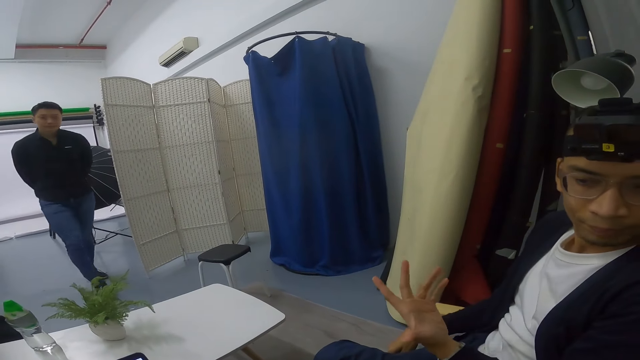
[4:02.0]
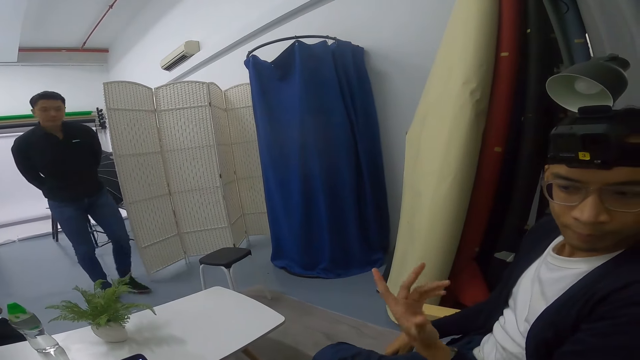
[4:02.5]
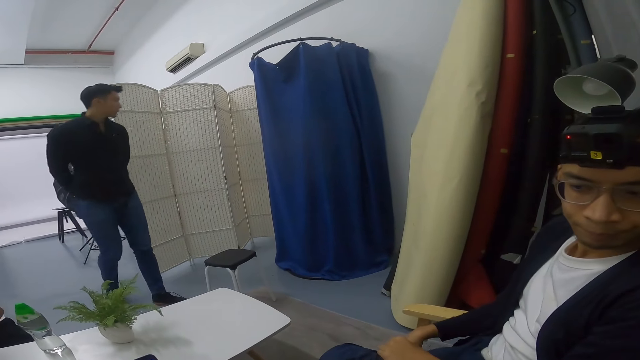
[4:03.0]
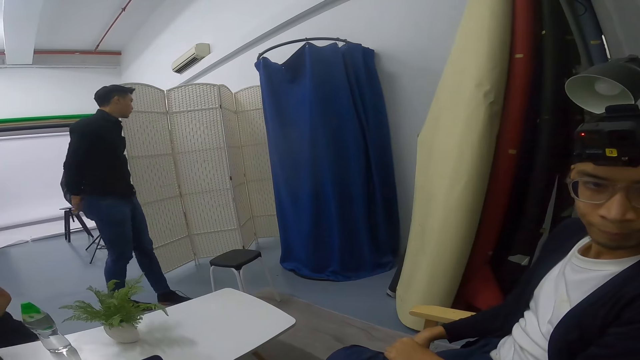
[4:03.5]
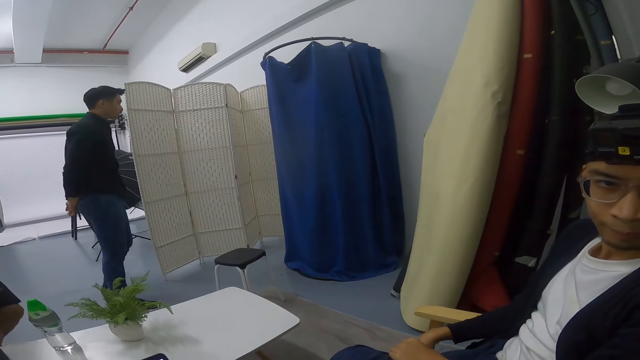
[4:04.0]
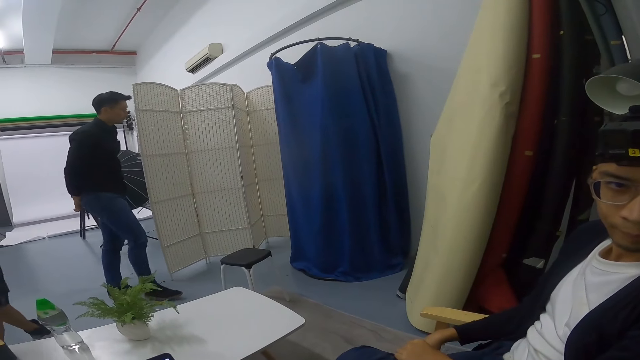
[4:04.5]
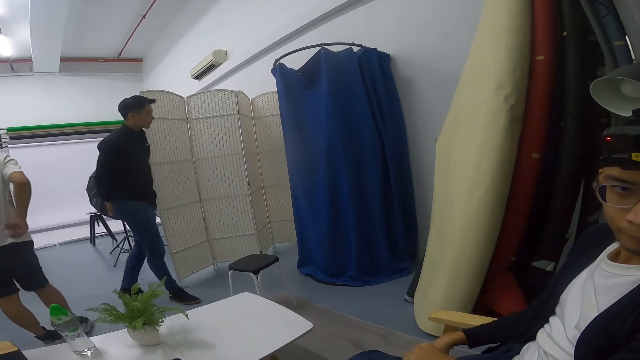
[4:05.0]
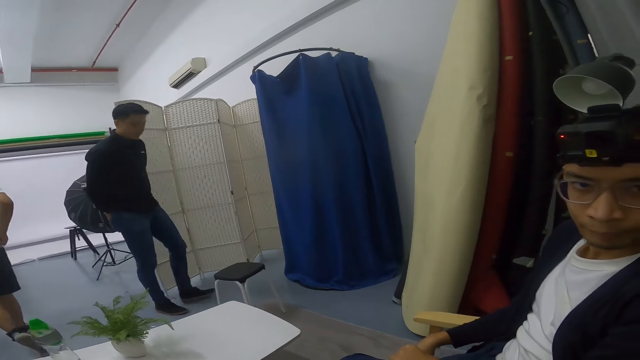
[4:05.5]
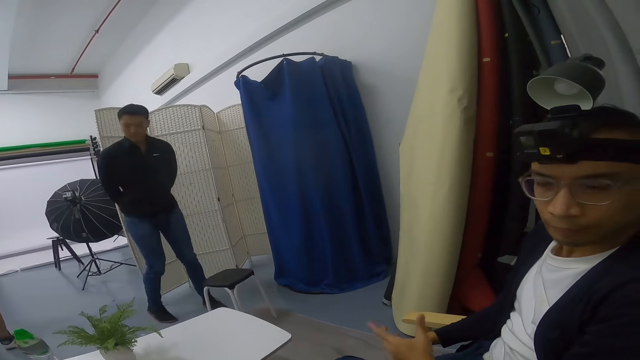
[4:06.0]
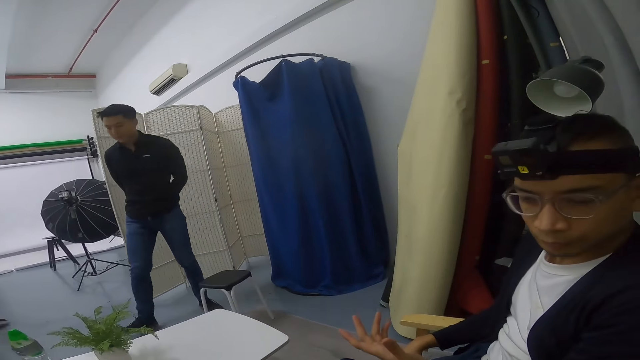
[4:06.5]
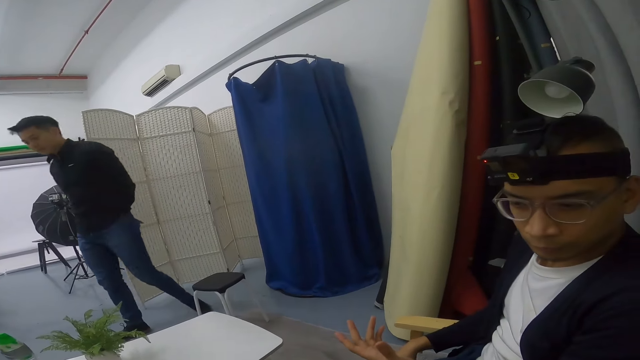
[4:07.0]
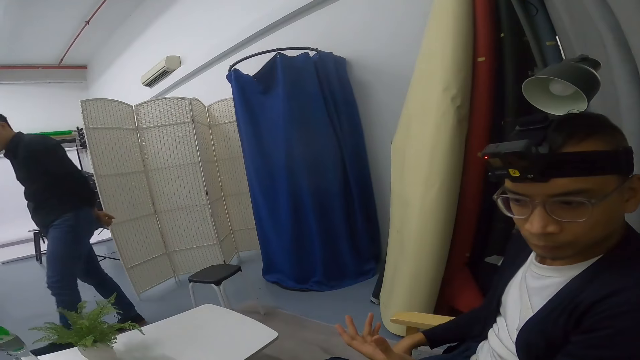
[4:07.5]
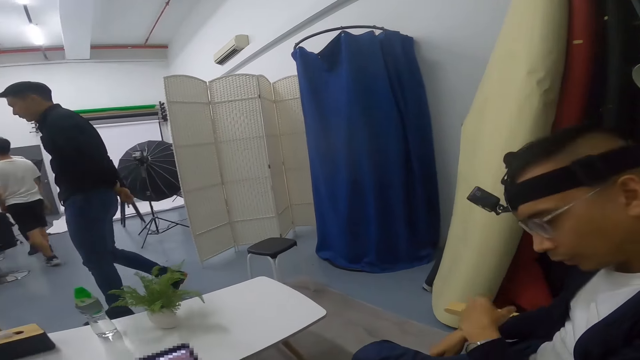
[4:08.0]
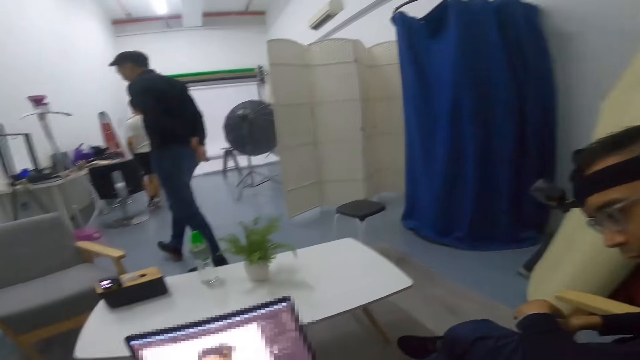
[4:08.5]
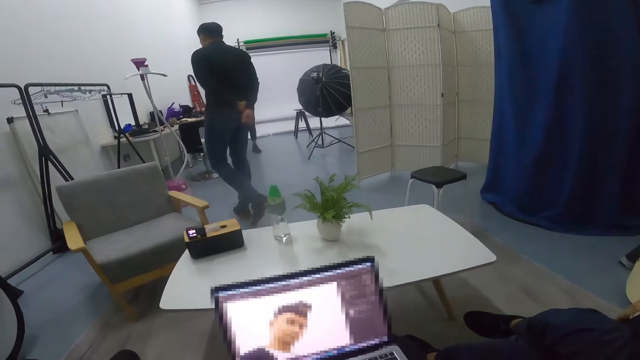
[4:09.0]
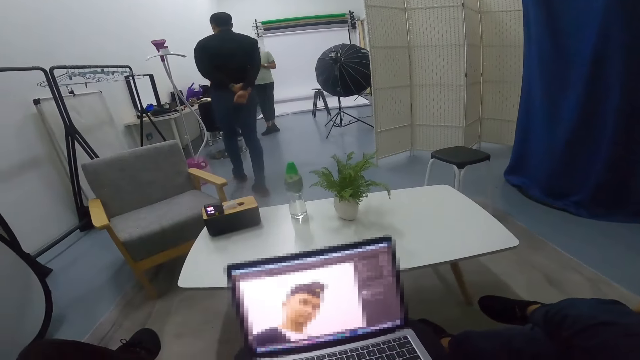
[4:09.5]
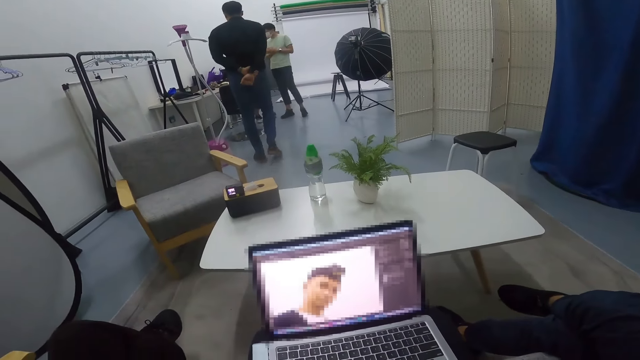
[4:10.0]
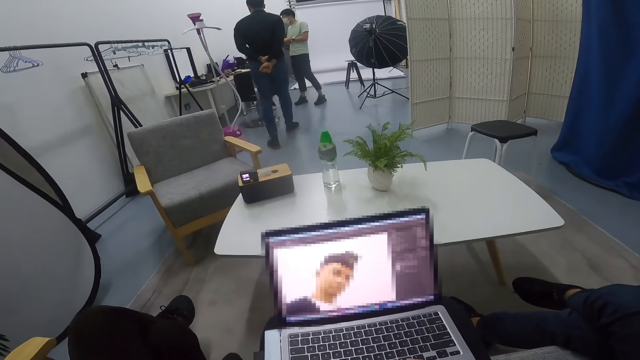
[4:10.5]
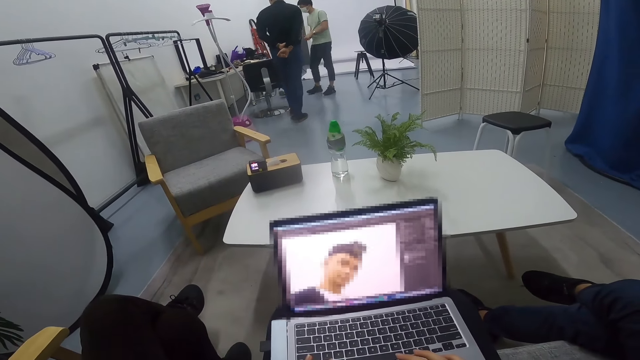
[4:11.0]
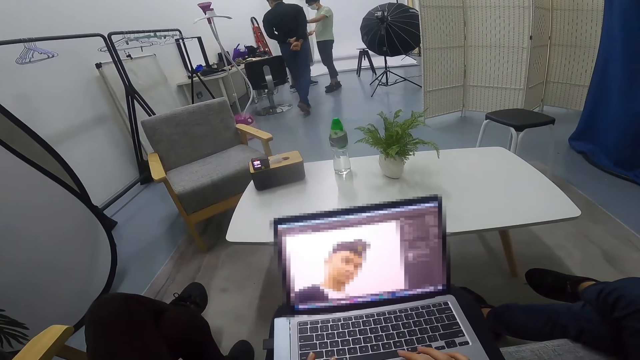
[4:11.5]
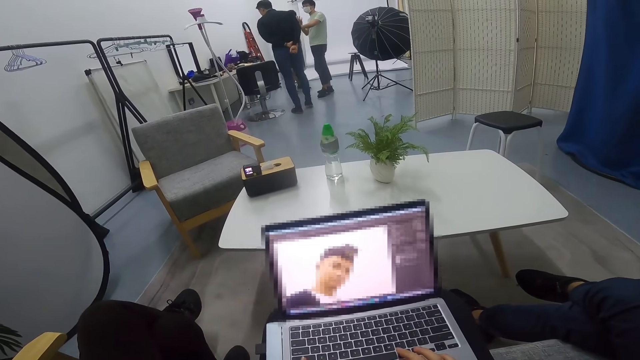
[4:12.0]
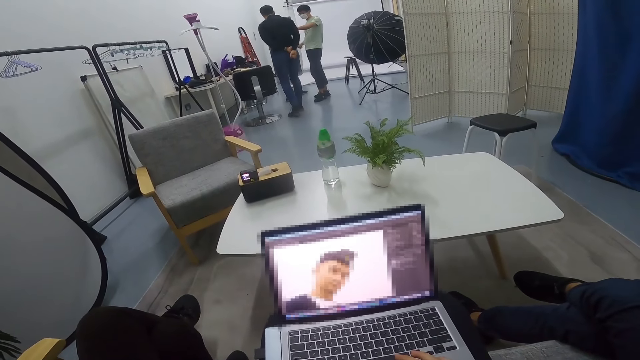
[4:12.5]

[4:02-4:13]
A man walks round in the room. Another man walks to a third man. The third man converses with the second man. The first man walks towards the third man and the second man.

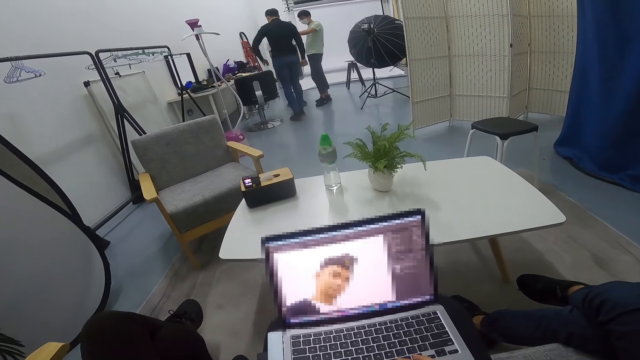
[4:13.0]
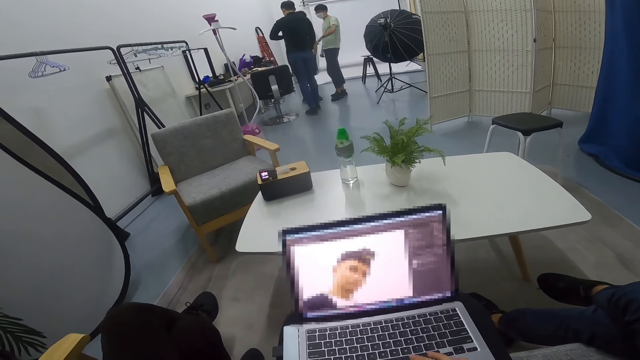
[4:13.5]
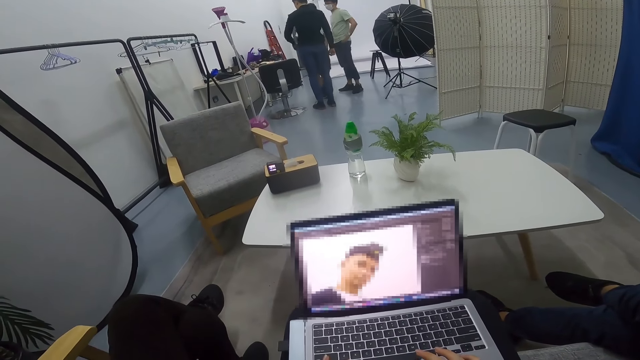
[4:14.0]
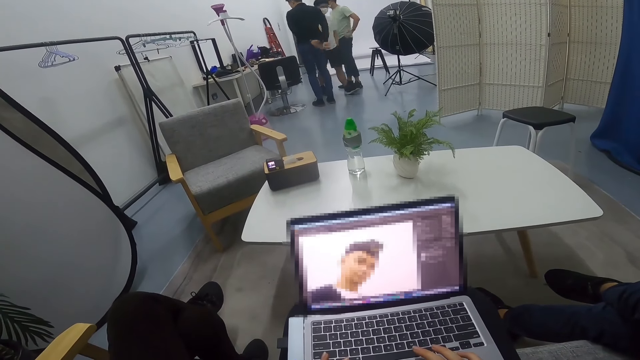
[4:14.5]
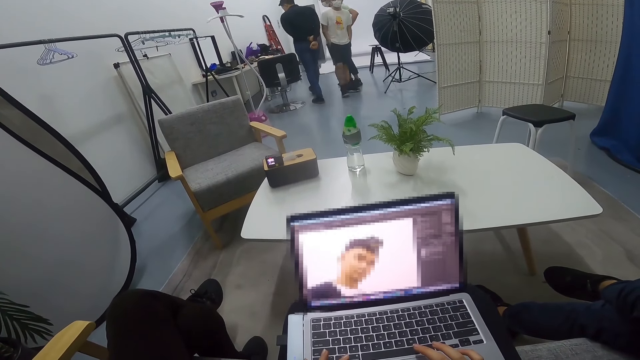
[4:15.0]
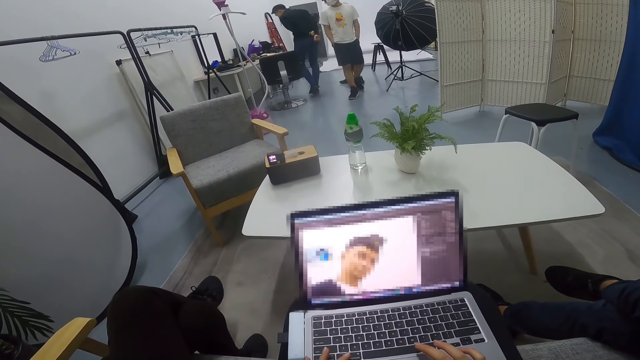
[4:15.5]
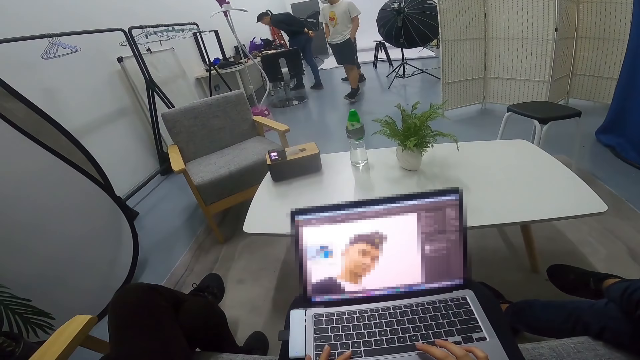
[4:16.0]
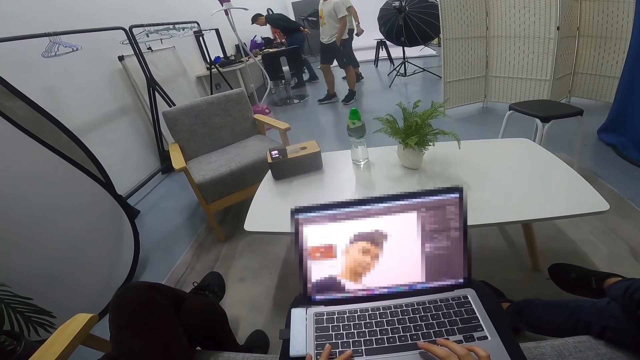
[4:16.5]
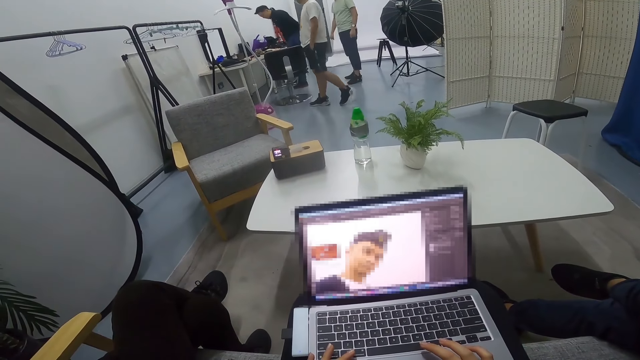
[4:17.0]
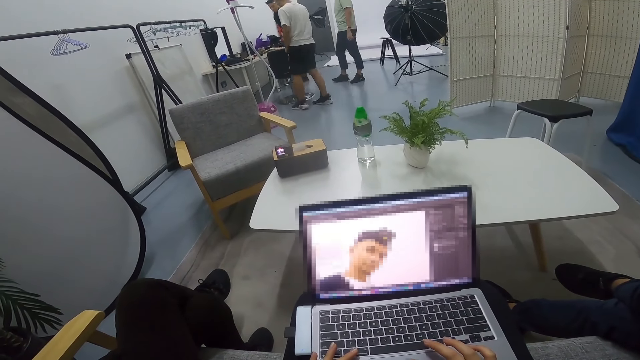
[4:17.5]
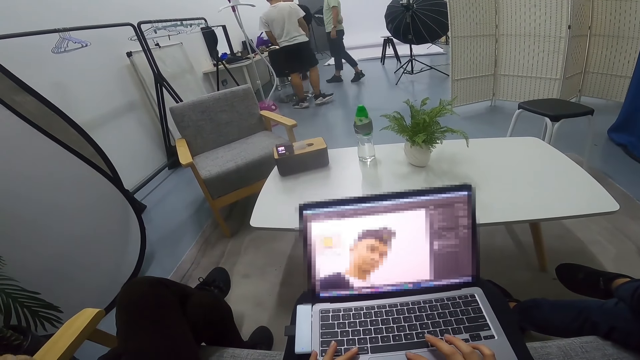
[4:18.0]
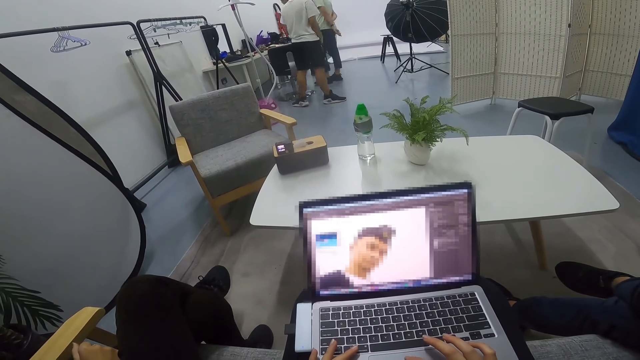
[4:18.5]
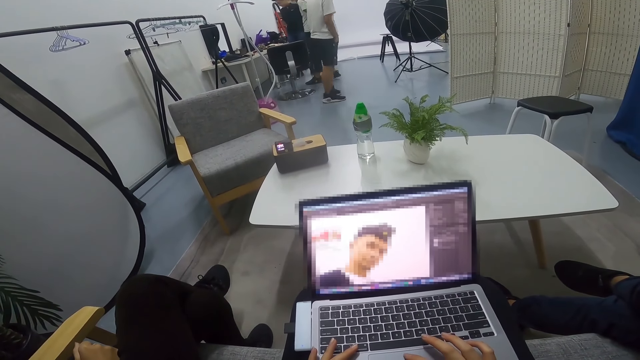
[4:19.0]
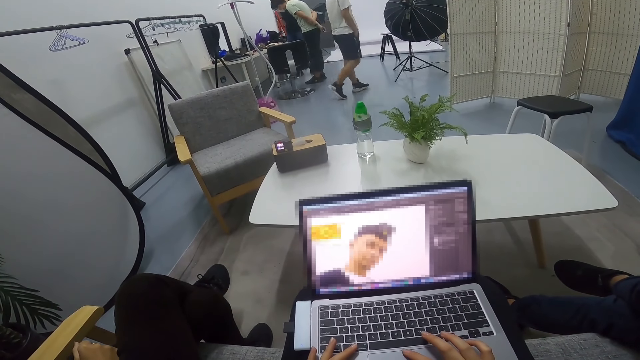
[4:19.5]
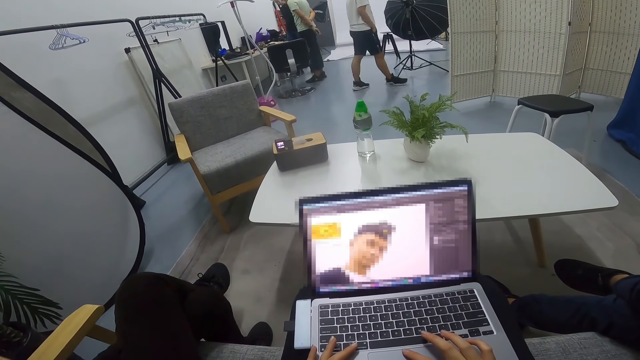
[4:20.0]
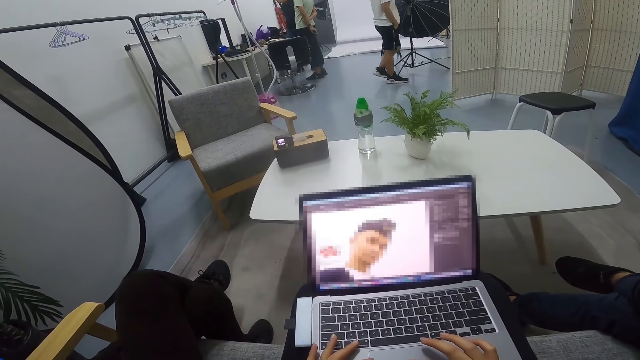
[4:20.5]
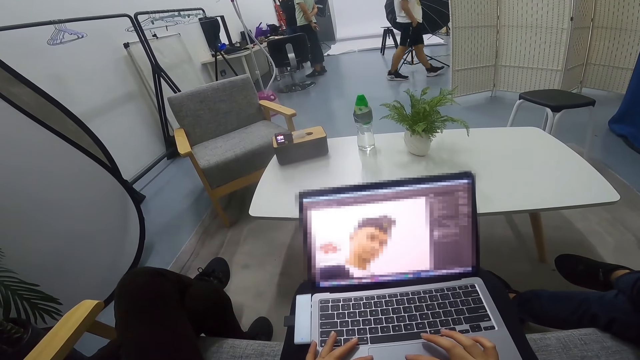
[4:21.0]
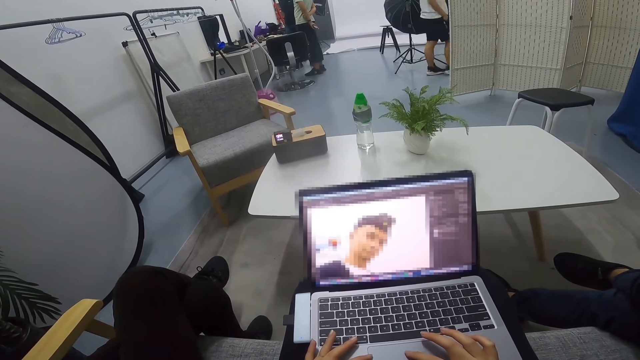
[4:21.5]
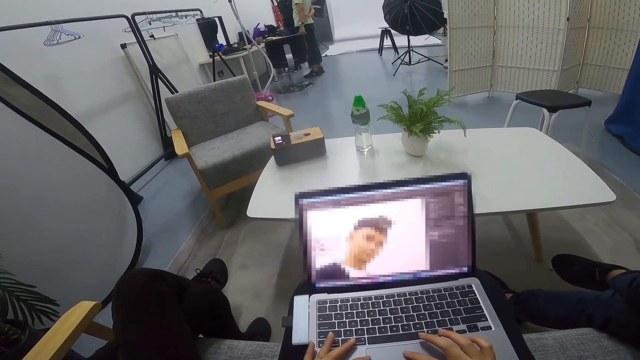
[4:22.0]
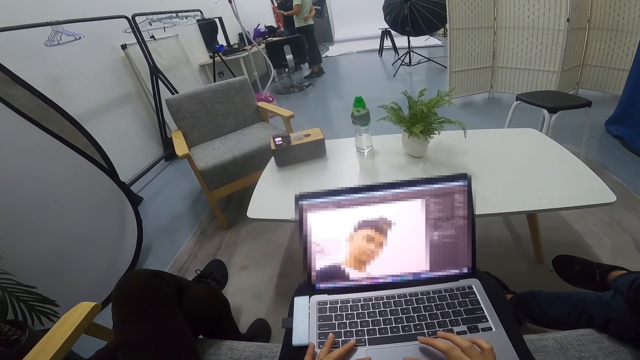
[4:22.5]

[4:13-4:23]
A person looks at his watch. A man walks round in the room with two other men. The camera wearer uses the laptop. Another person walks in the room. The two other men stand along the desk. The first man walks round in the room.
